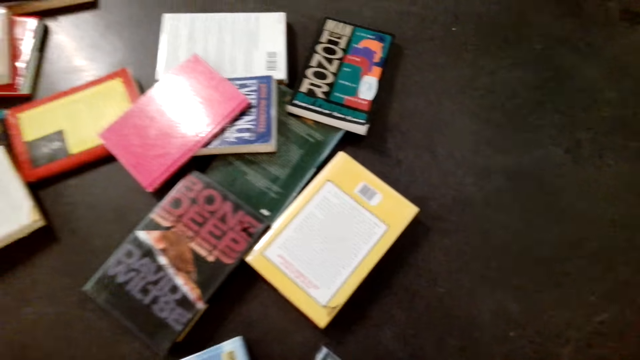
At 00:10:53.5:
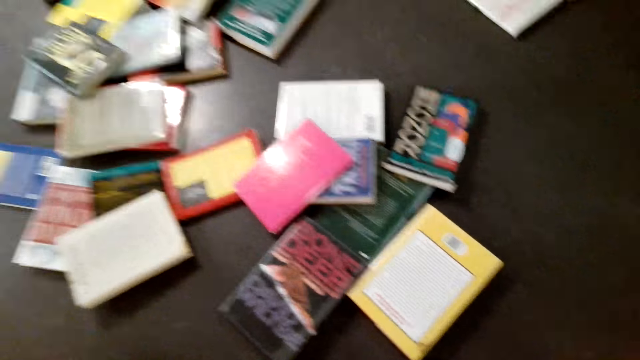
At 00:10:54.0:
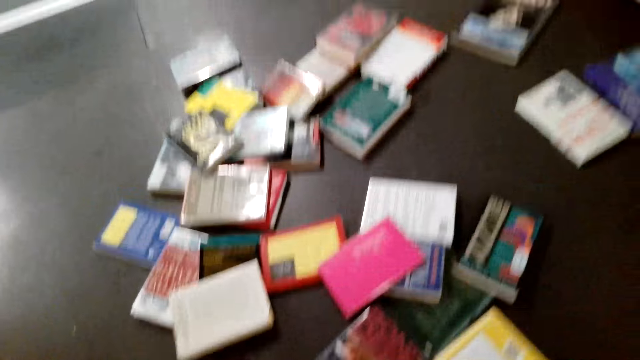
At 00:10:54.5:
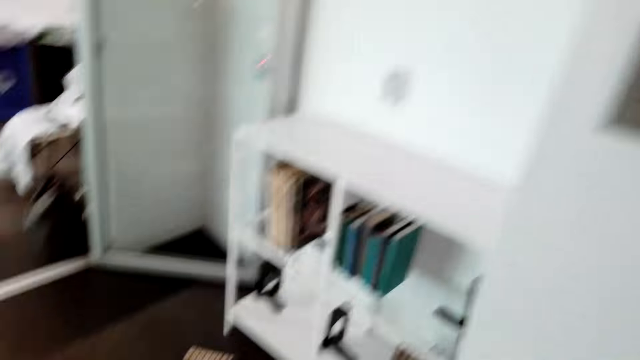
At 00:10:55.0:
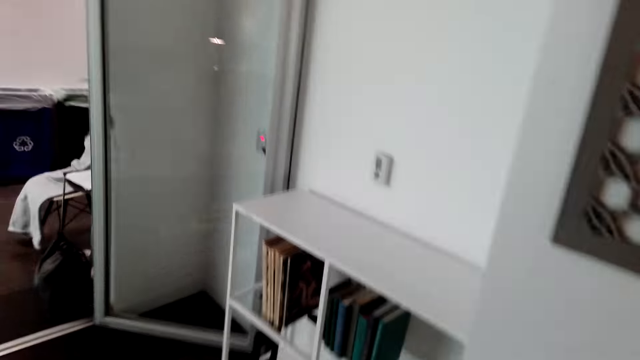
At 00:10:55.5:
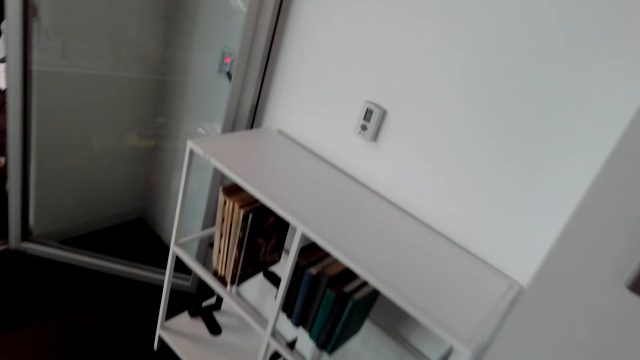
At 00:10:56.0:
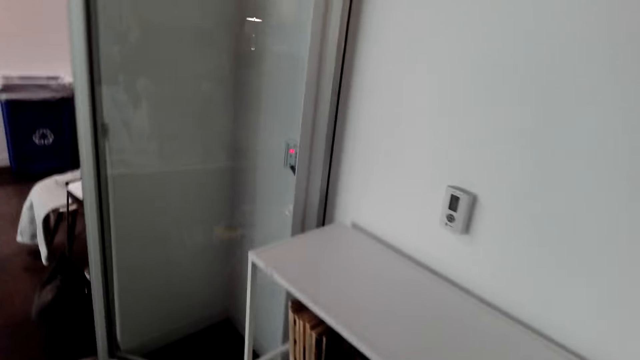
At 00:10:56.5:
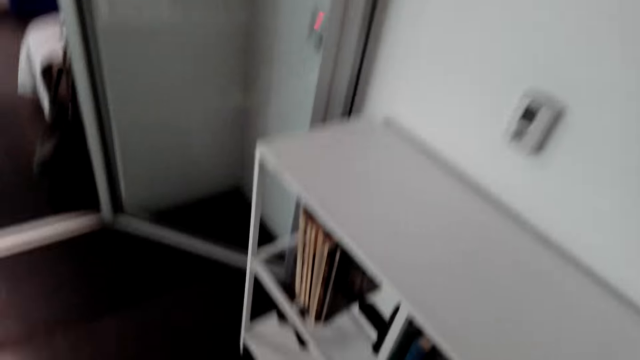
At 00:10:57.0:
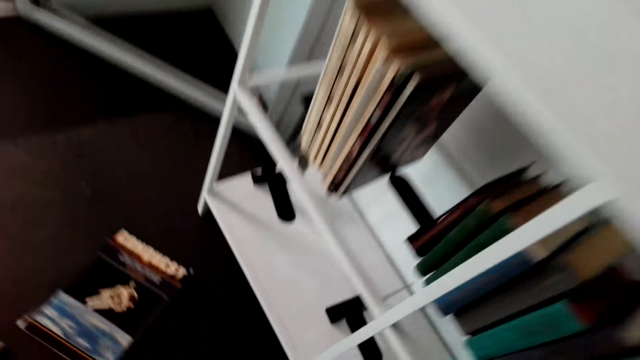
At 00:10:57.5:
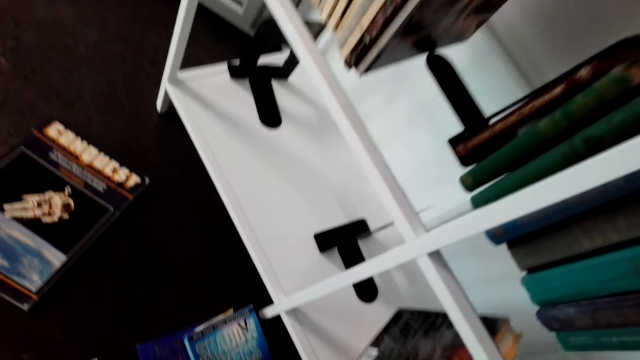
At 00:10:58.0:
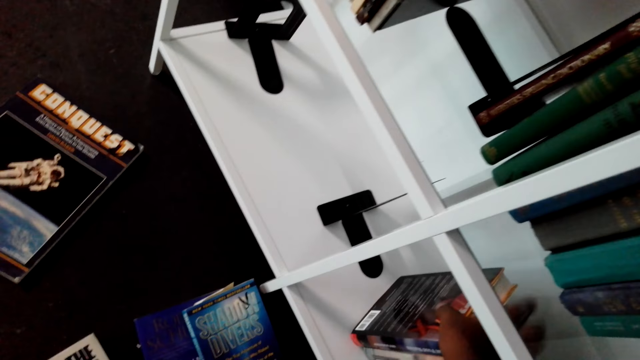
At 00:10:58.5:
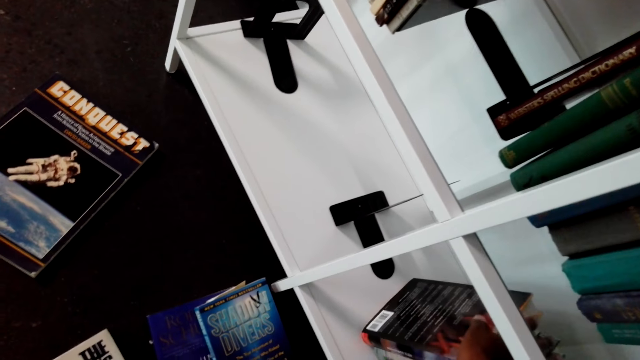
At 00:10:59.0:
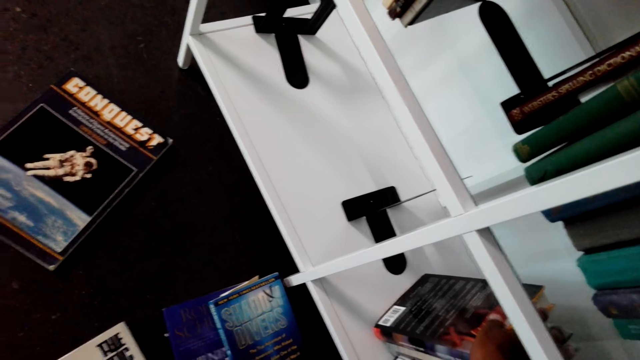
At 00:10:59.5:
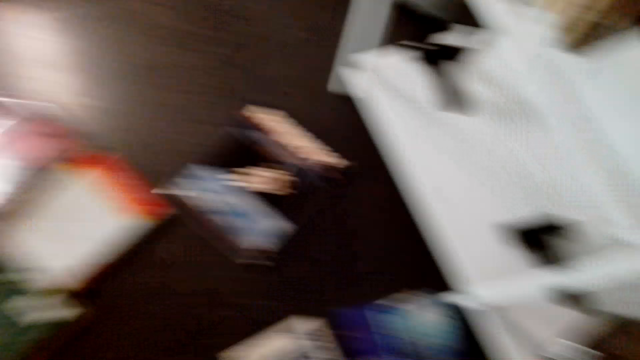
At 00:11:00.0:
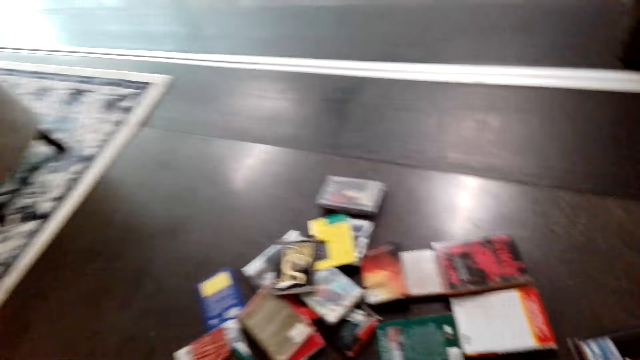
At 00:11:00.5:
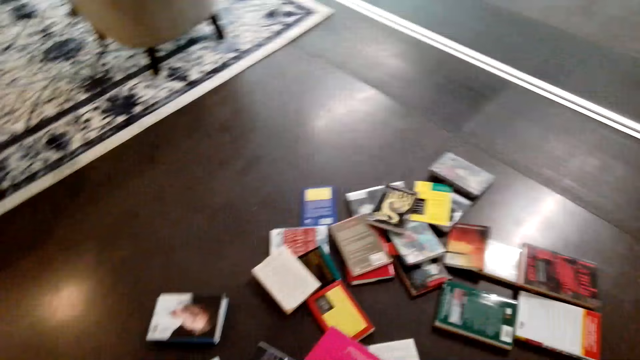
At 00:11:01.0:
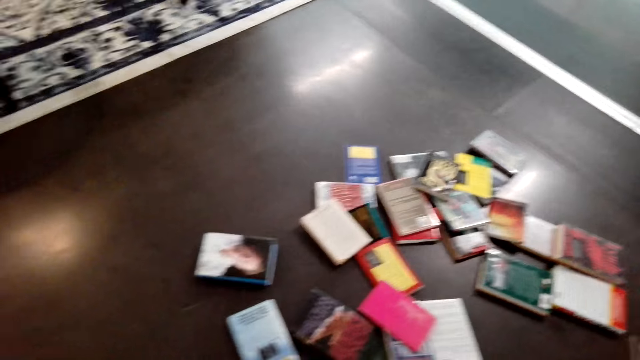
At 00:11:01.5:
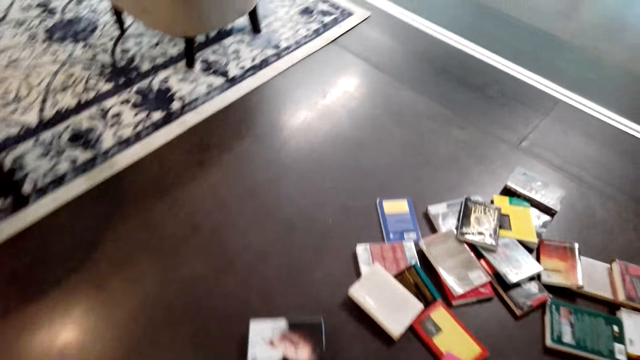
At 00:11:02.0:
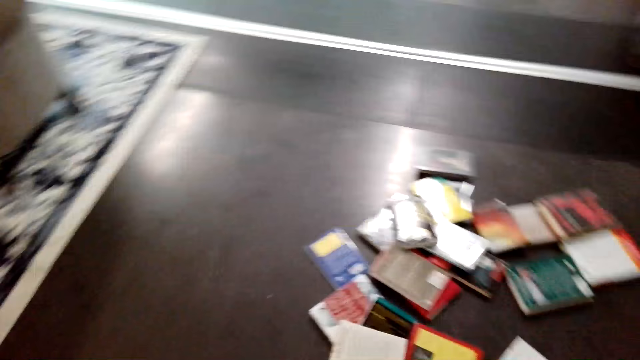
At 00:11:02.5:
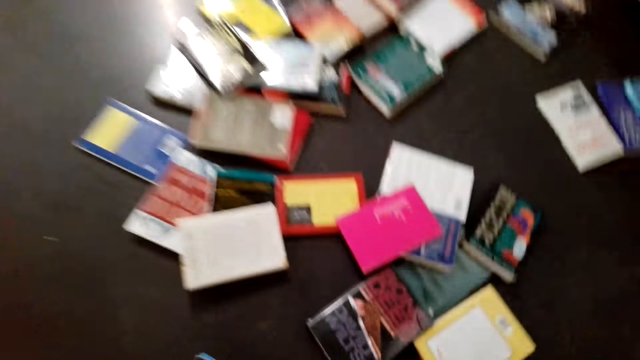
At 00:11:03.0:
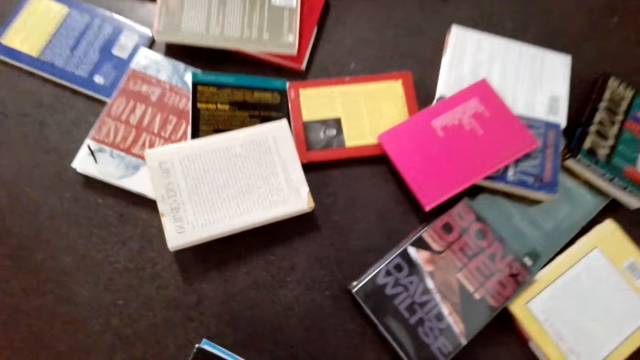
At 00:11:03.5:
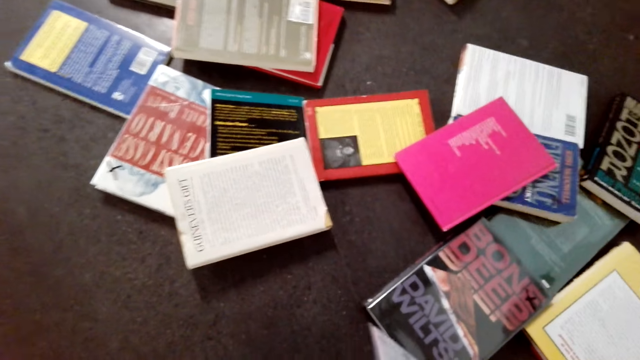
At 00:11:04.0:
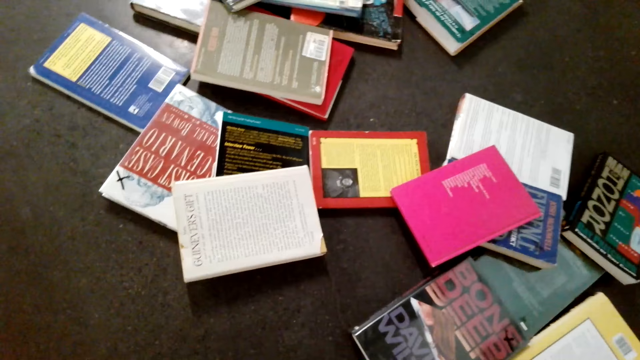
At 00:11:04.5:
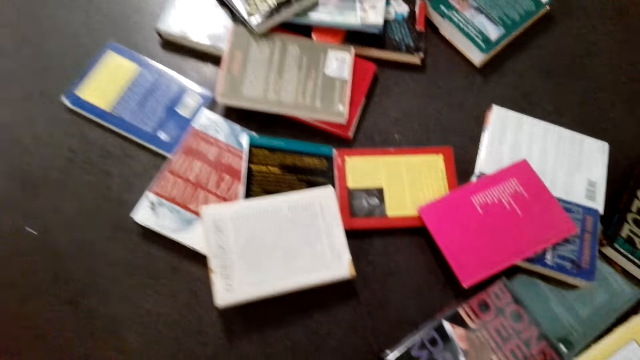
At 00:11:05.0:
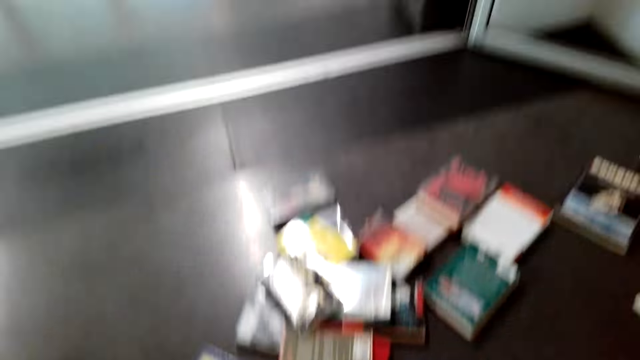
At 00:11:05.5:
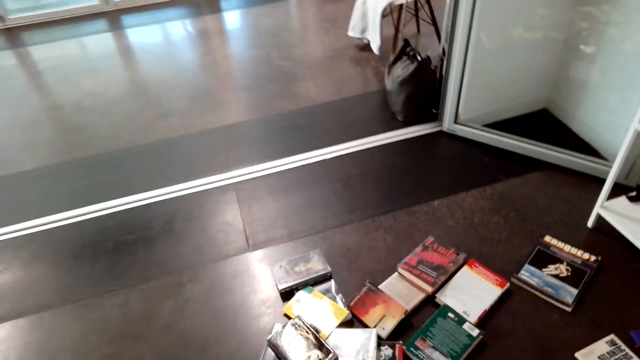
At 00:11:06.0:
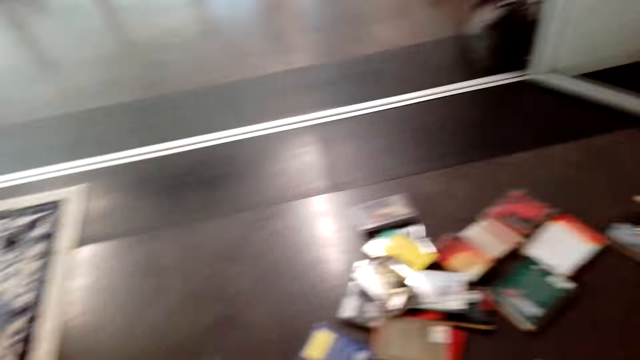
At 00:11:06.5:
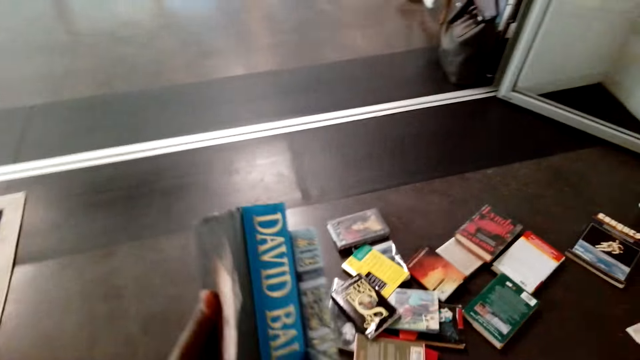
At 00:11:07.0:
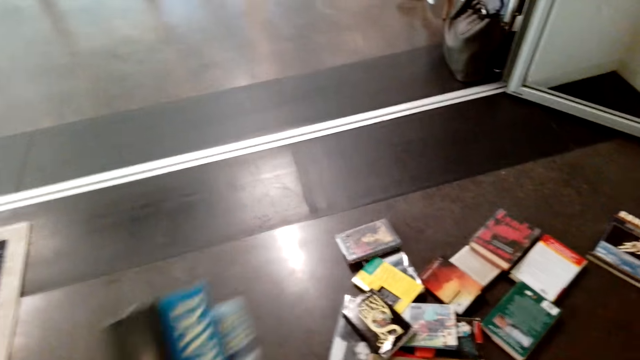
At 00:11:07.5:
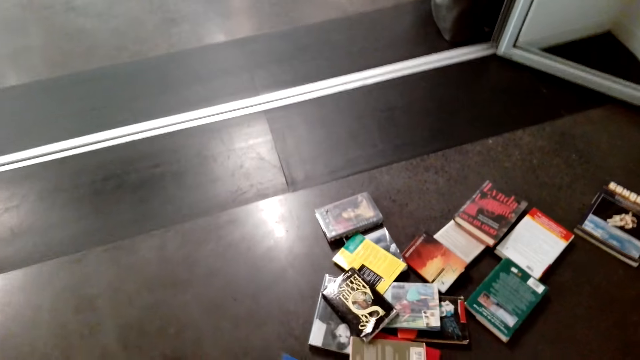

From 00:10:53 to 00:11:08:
The camera wearer holds books on the shelf. They put the books in the shelf. They pick books from the floor.

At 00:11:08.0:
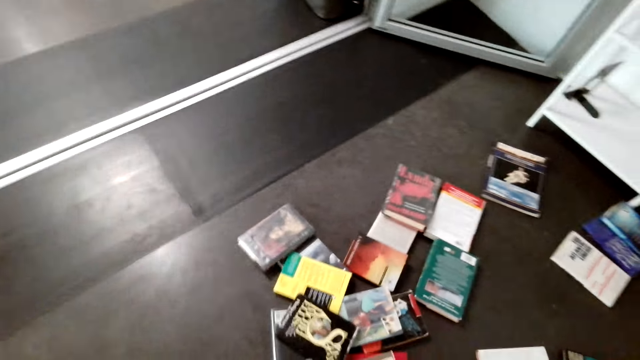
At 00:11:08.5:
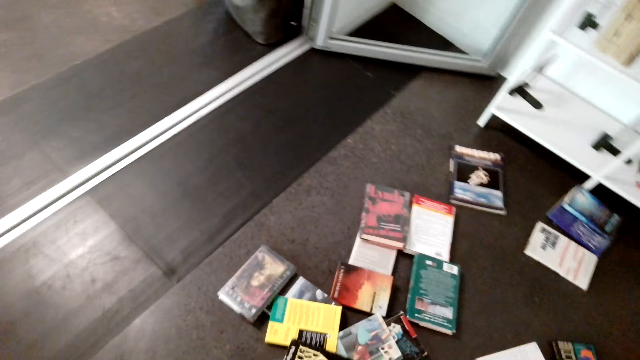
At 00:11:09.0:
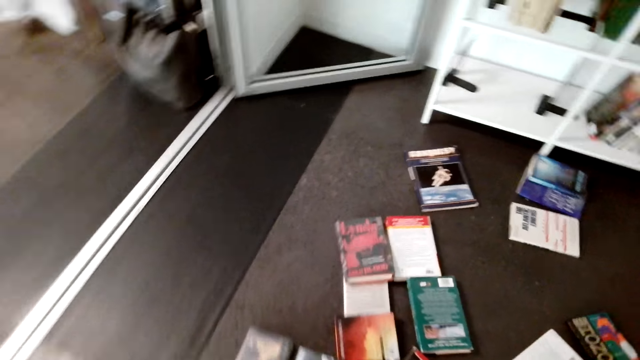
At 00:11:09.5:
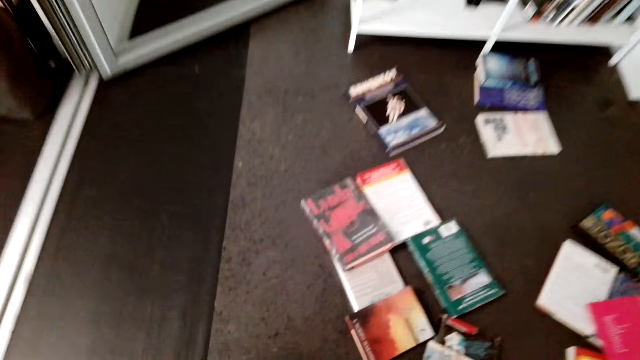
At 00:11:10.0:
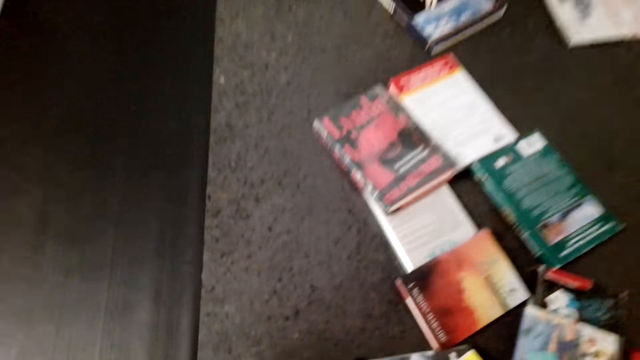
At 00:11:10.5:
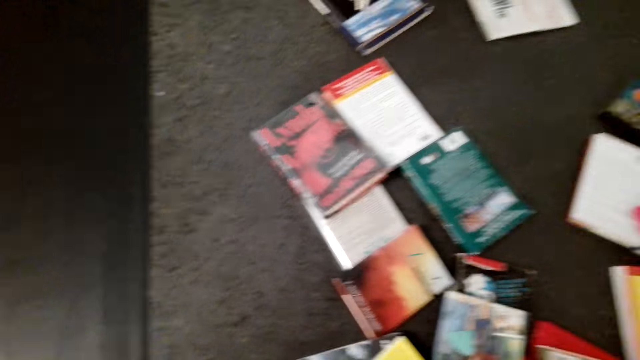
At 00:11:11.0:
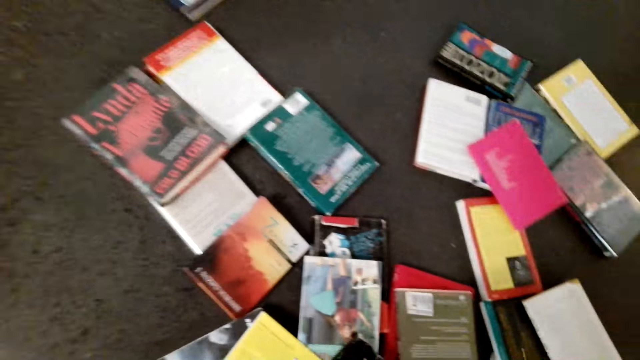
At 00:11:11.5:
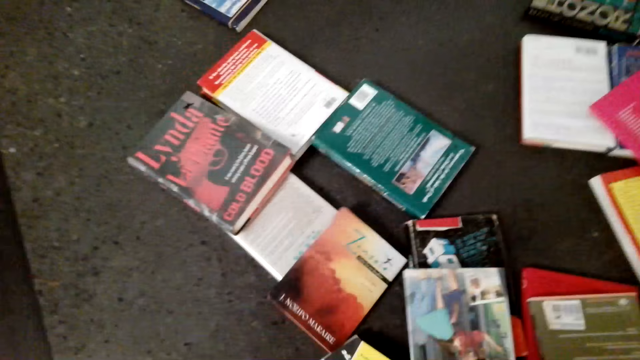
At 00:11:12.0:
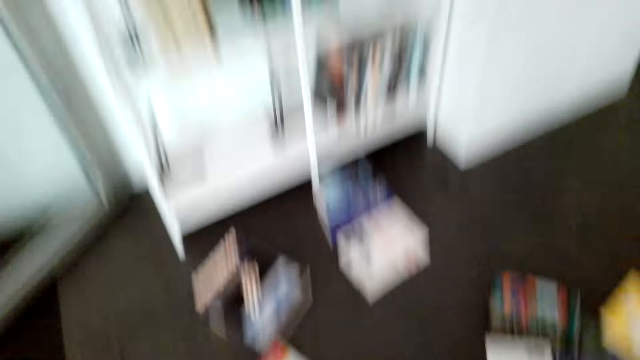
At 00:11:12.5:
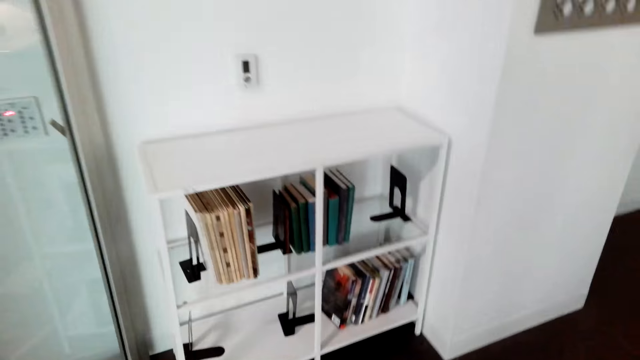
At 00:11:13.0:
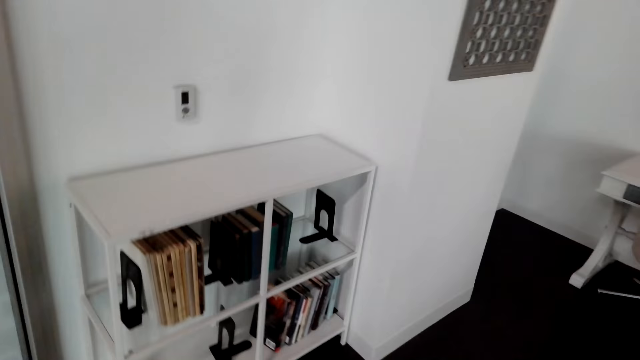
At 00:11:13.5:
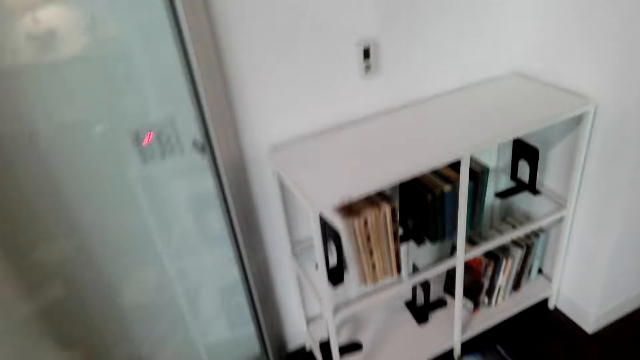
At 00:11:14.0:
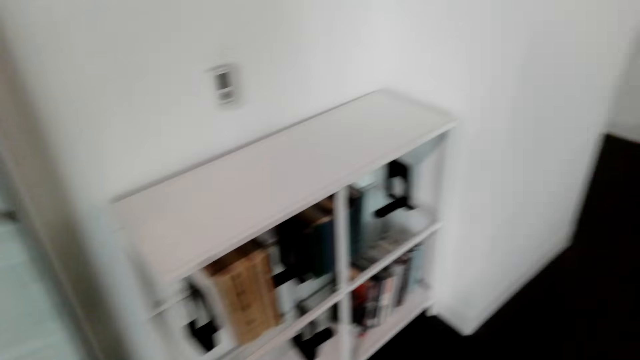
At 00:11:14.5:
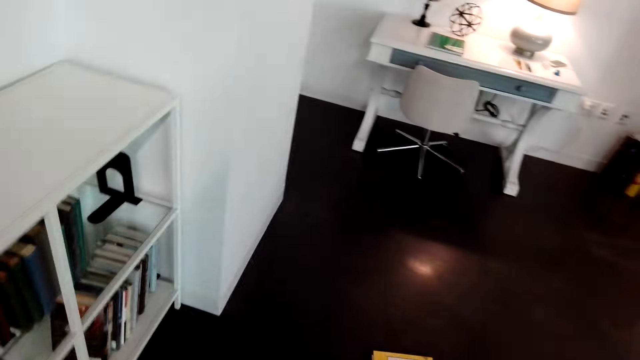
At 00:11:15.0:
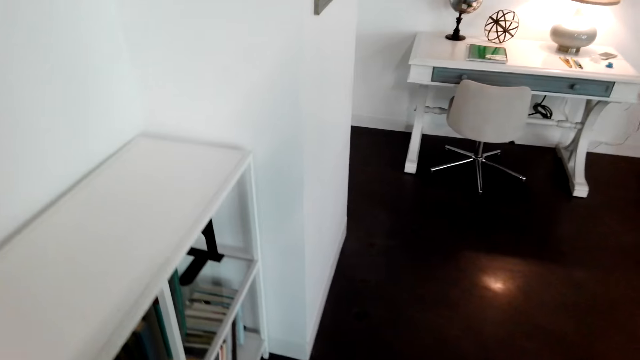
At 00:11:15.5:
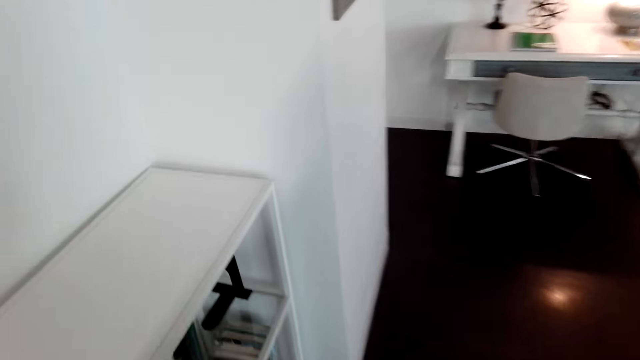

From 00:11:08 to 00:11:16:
The camera wearer picks up a book.
